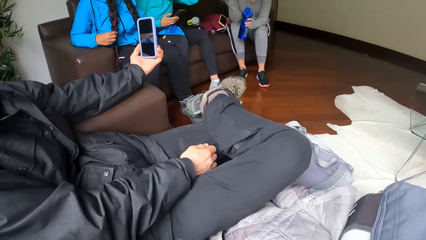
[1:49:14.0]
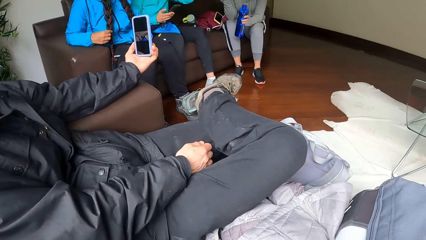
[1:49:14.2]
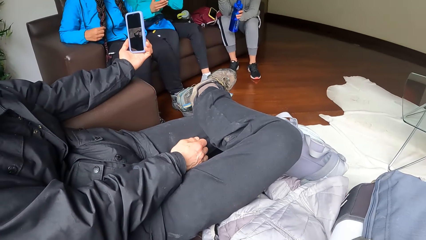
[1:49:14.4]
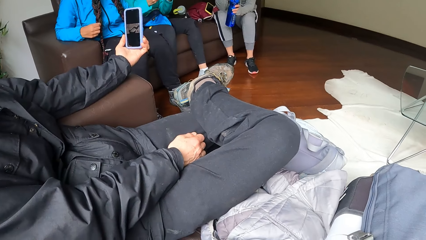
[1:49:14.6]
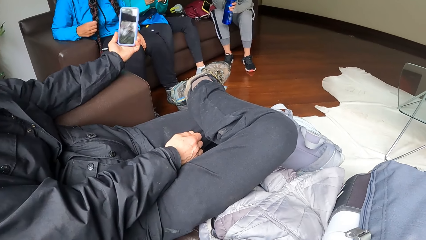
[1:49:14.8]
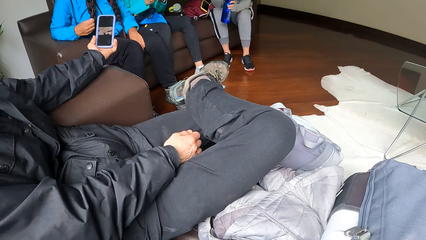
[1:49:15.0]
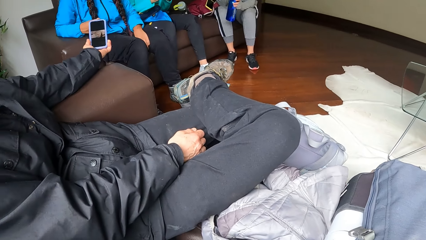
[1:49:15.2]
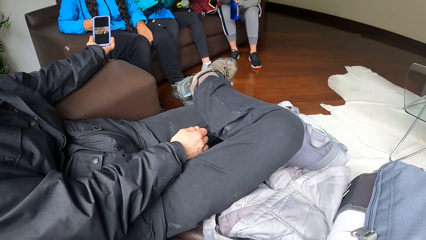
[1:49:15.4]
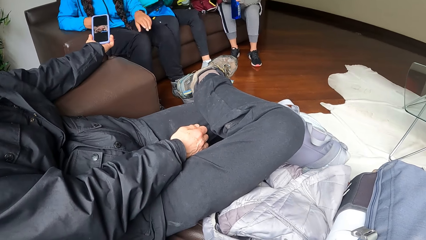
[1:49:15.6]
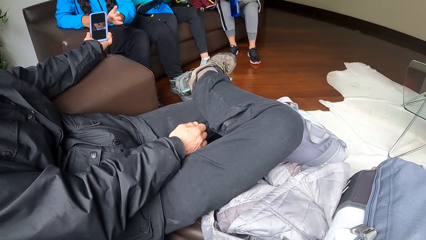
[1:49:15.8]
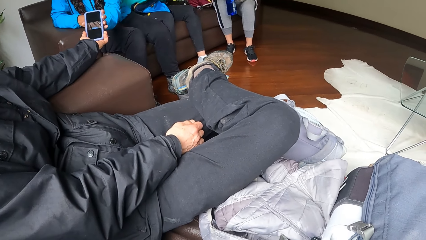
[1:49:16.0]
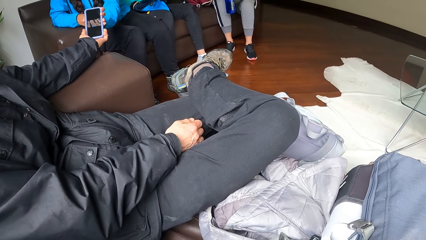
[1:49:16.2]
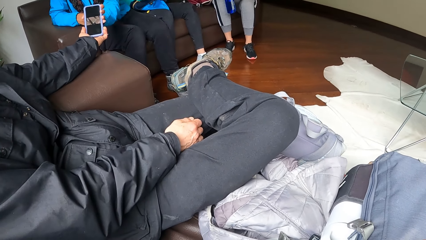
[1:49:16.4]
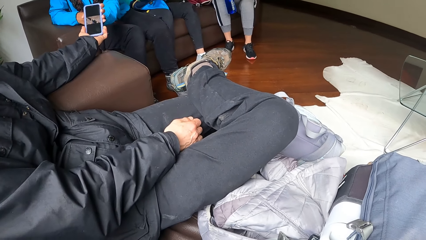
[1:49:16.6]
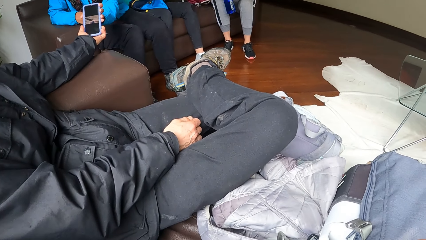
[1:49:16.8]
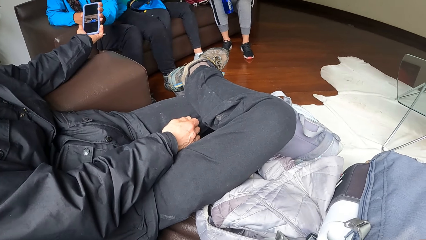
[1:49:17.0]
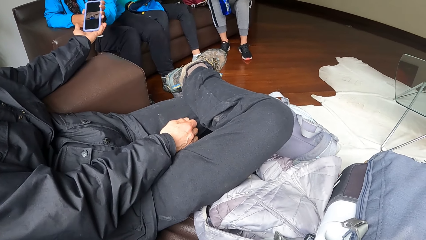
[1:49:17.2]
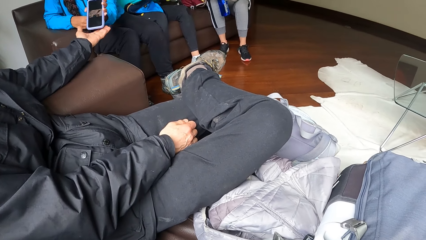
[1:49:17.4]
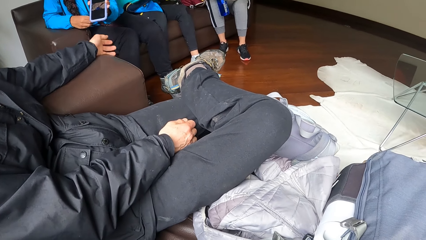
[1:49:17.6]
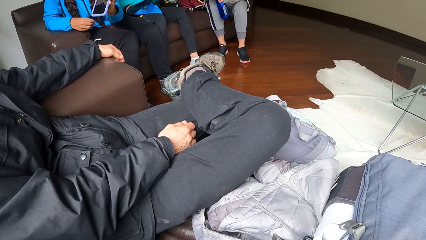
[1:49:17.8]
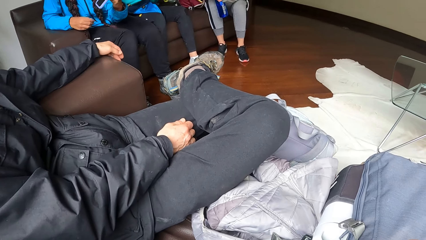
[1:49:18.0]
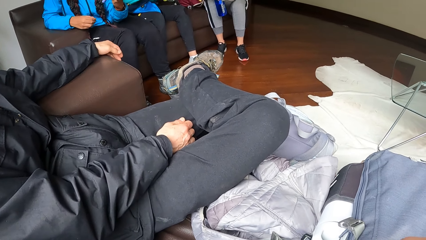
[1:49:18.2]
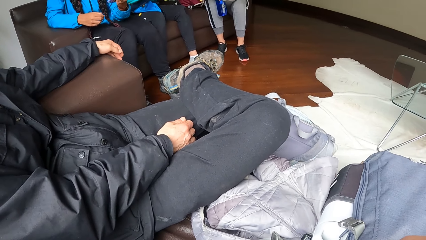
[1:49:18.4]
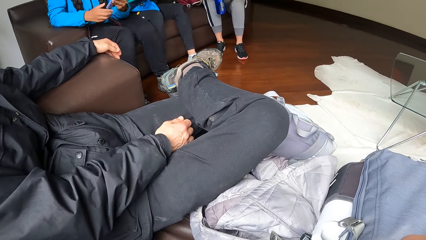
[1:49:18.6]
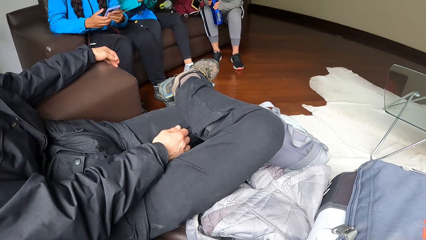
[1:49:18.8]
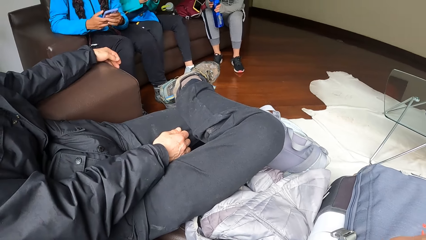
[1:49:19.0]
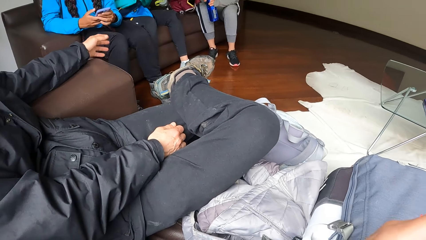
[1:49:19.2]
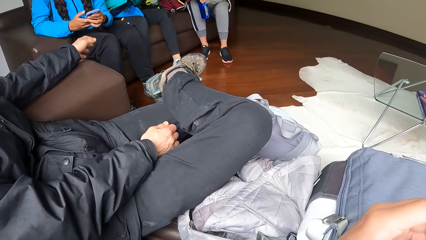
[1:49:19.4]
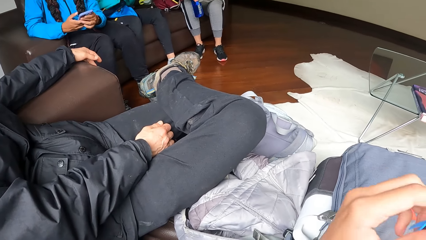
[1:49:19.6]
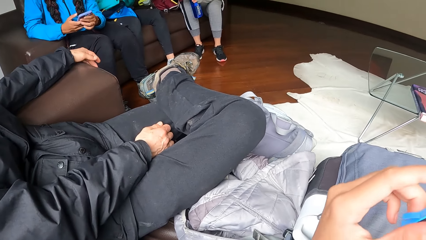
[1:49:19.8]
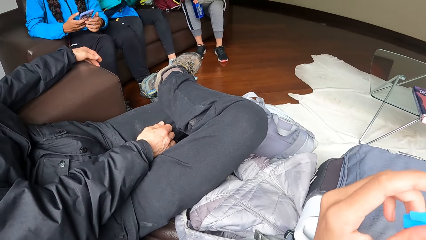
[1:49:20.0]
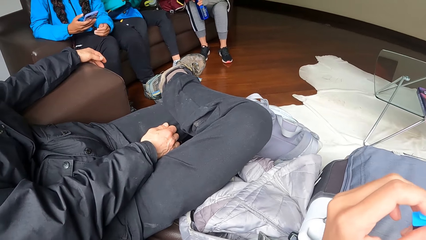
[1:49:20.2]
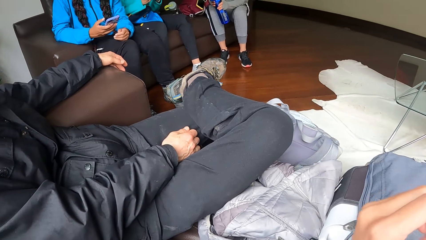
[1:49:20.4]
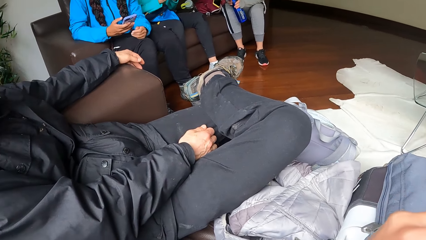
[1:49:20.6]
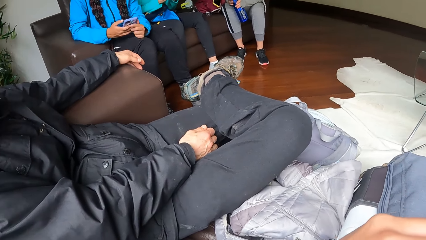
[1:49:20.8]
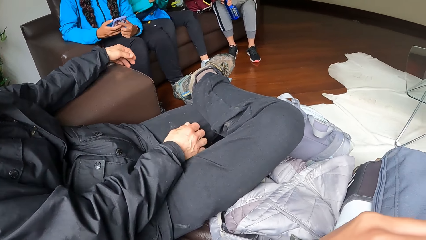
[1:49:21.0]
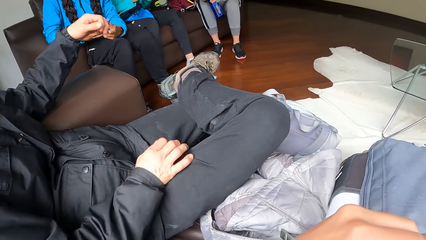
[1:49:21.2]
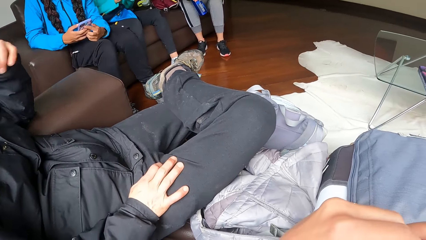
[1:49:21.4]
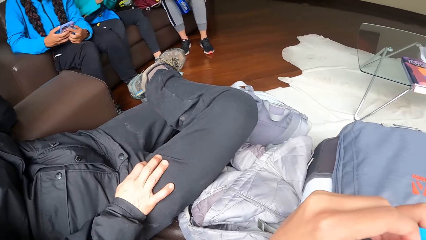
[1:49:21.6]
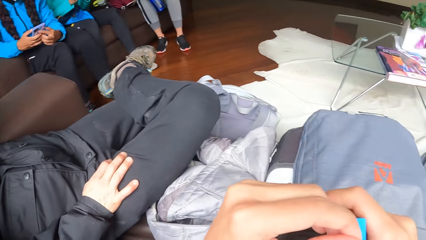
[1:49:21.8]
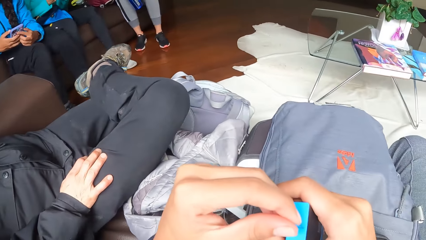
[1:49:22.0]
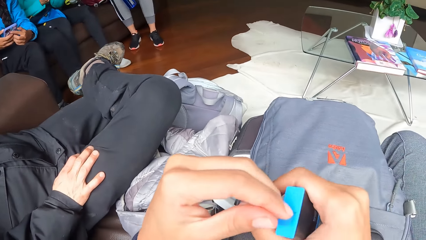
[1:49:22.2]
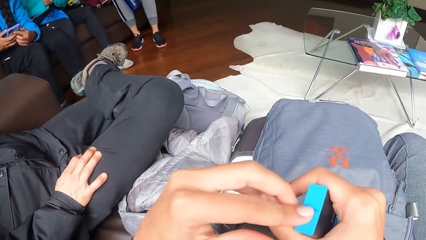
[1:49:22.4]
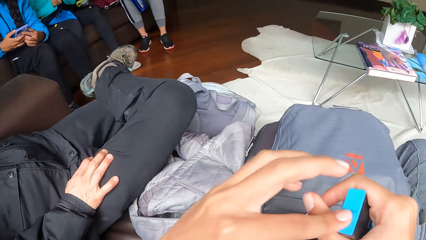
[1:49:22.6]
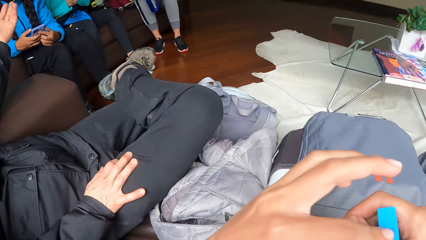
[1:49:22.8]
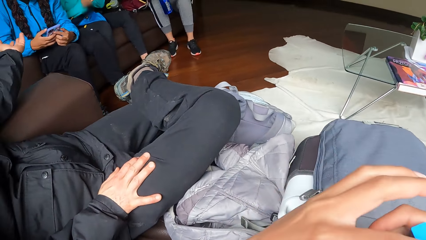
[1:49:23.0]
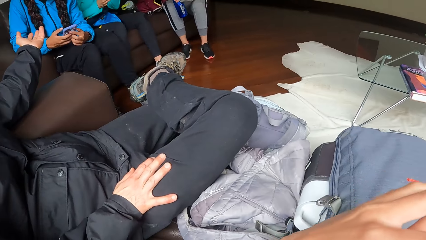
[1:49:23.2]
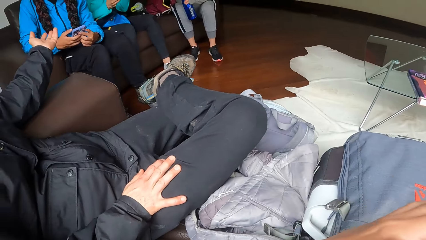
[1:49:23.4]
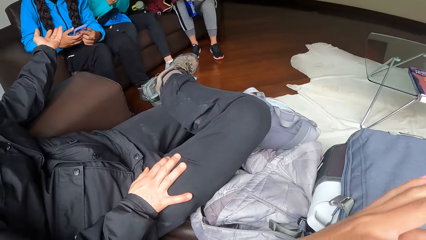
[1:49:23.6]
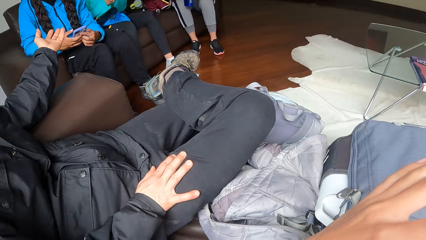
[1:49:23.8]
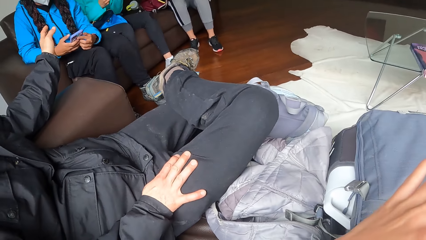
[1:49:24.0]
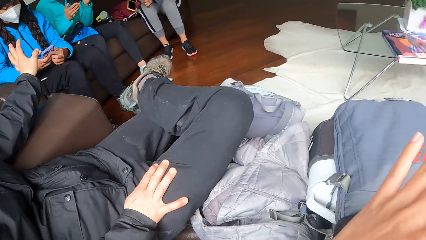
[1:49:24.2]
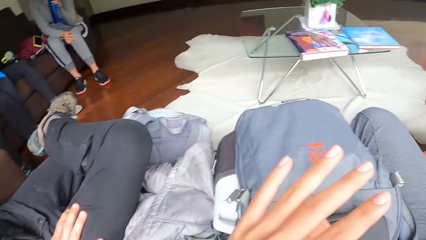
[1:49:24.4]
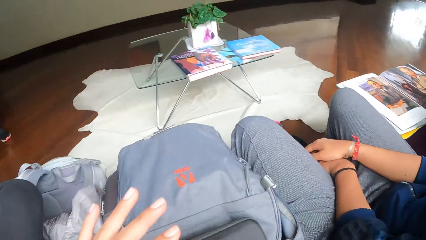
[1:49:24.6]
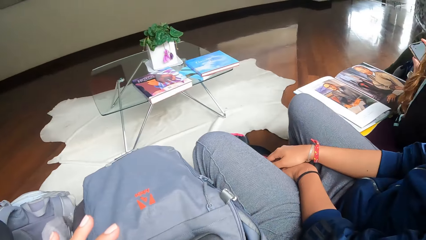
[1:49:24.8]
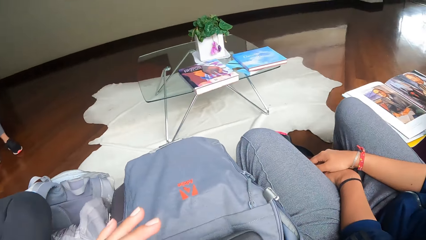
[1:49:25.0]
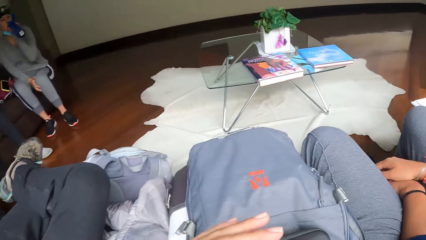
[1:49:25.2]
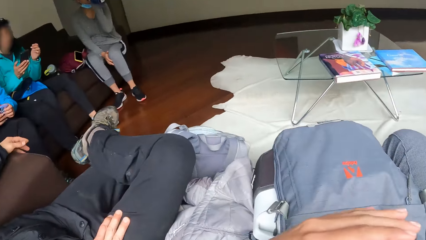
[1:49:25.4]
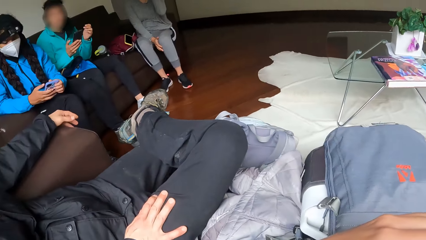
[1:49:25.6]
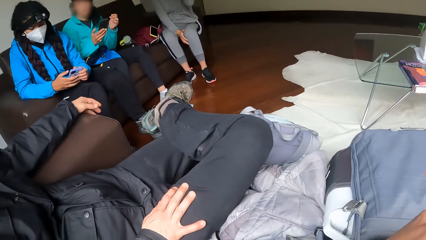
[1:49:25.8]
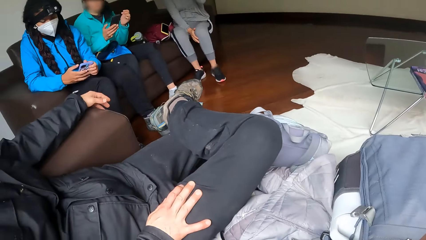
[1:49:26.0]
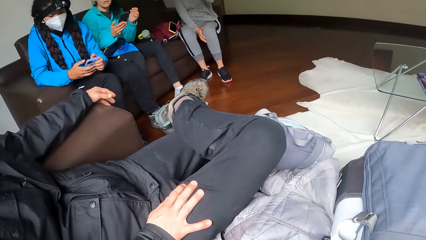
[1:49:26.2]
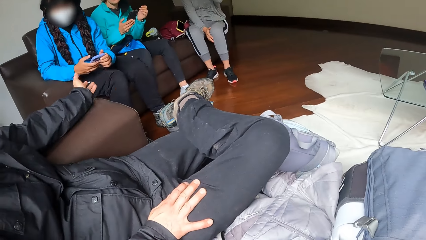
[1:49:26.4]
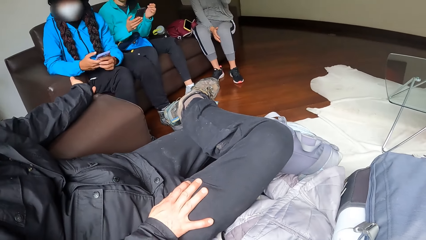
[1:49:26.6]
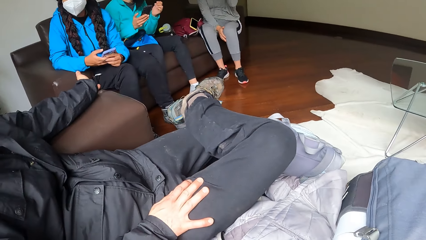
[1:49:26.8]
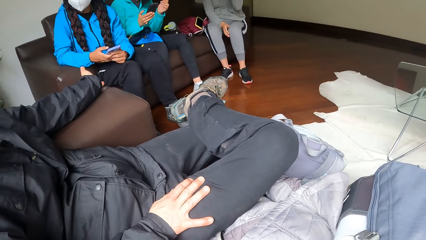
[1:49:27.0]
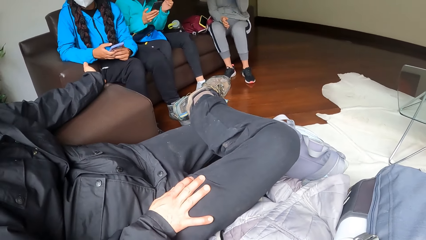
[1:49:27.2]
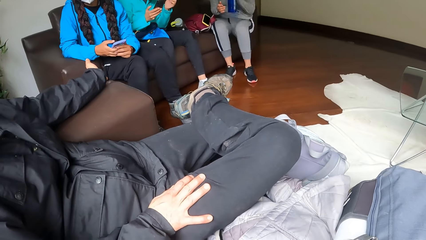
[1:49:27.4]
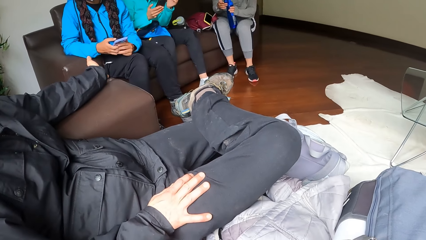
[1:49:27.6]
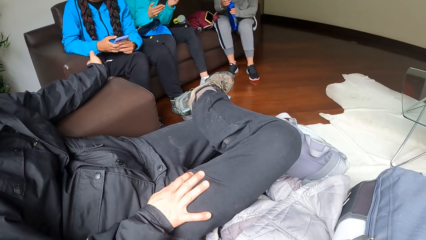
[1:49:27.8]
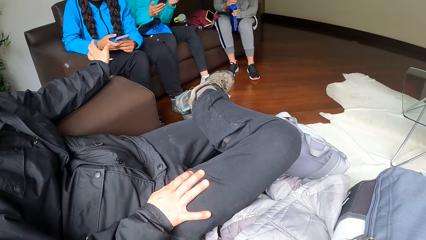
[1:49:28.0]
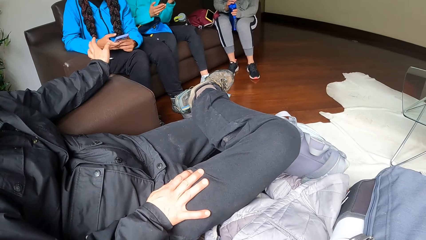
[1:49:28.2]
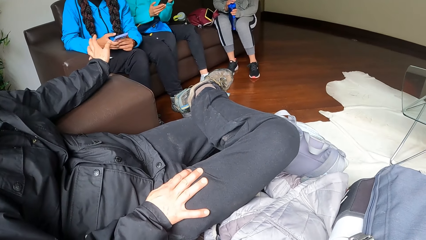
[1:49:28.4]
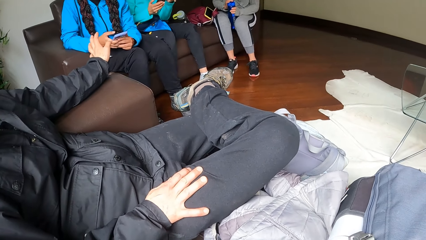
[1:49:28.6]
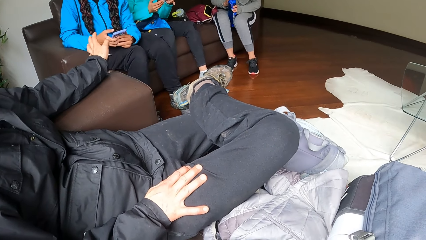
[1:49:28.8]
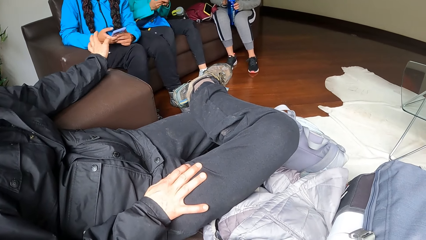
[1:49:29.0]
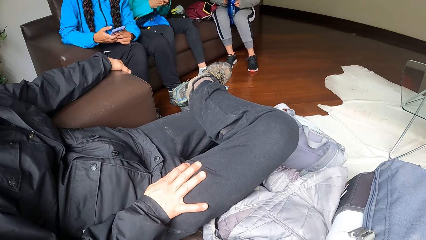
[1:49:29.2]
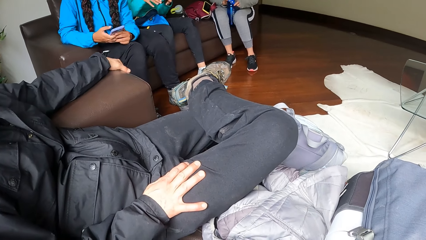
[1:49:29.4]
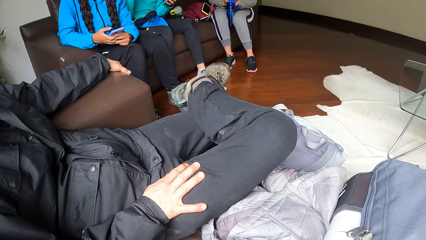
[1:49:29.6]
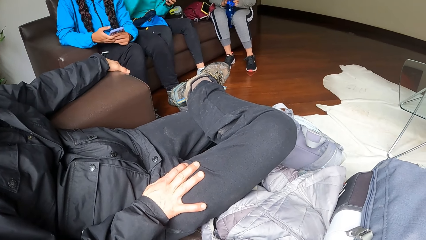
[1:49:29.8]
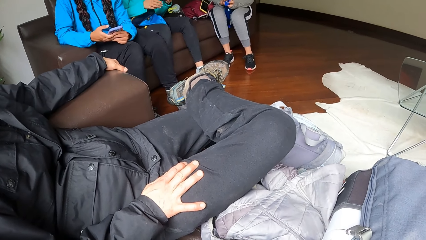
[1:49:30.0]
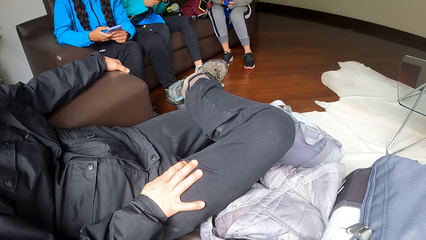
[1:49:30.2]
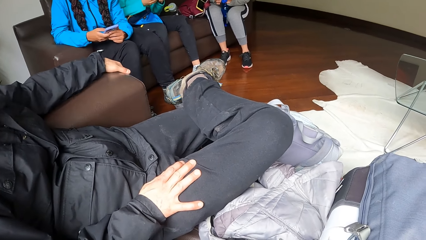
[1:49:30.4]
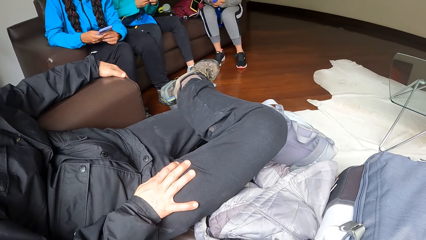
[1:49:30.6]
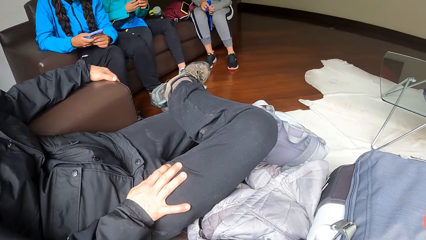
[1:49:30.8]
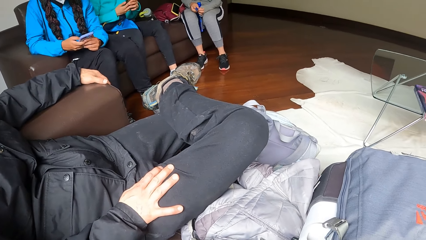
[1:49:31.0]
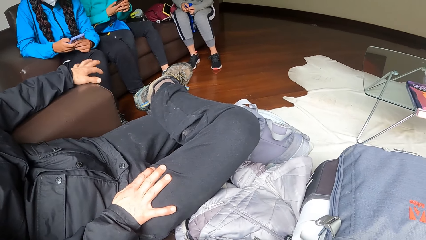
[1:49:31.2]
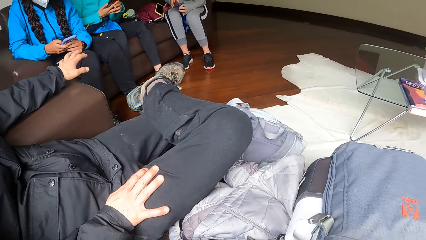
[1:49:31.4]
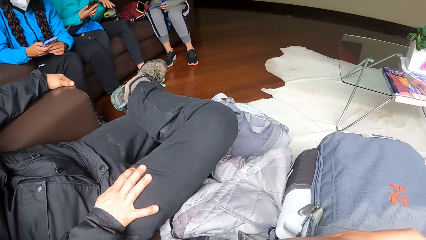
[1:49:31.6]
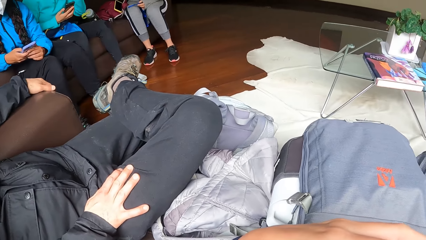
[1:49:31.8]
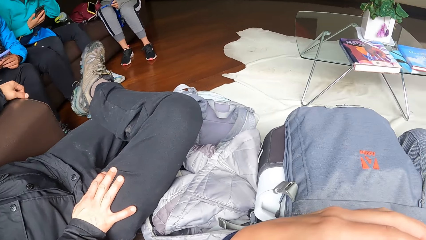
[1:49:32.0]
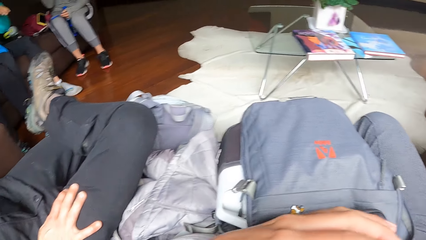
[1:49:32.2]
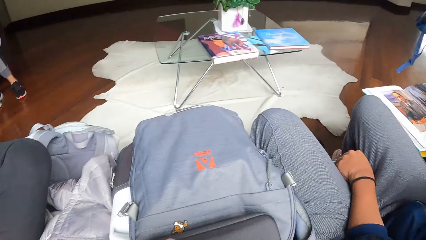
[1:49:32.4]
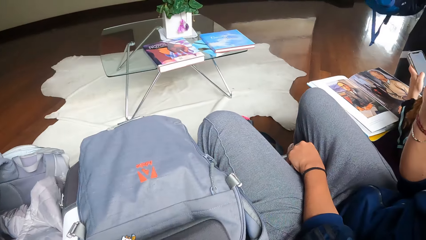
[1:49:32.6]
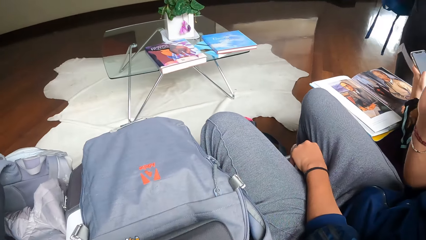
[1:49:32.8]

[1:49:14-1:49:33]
The man passes the phone to the woman with his left hand. The man touches his face with his left hand. The man talks to the woman.
